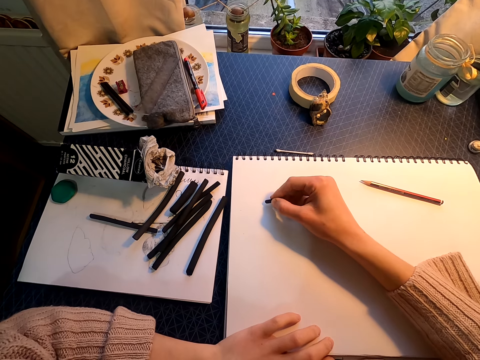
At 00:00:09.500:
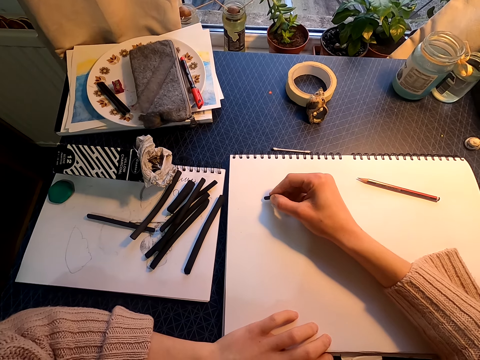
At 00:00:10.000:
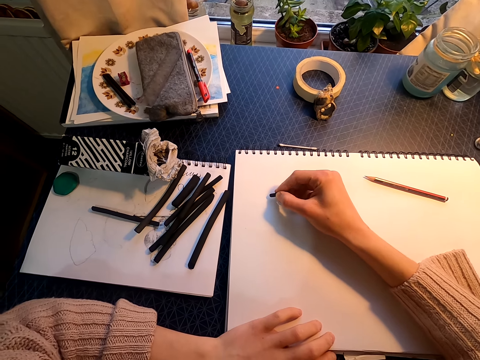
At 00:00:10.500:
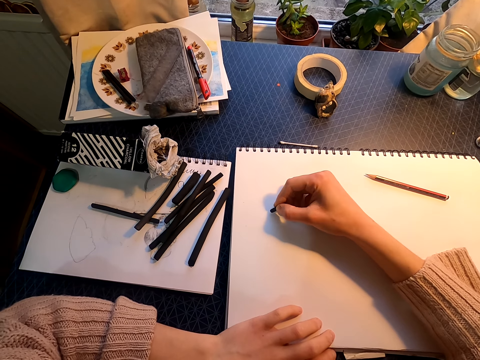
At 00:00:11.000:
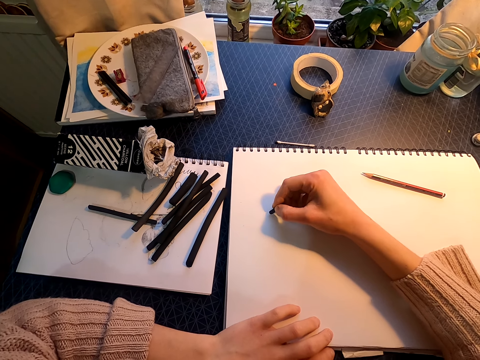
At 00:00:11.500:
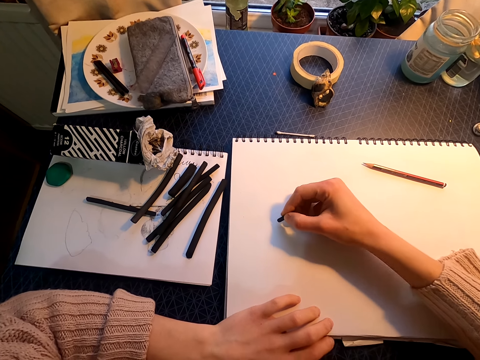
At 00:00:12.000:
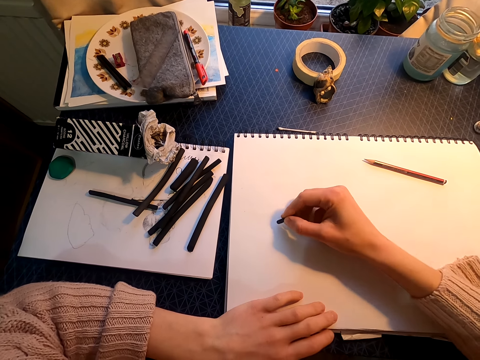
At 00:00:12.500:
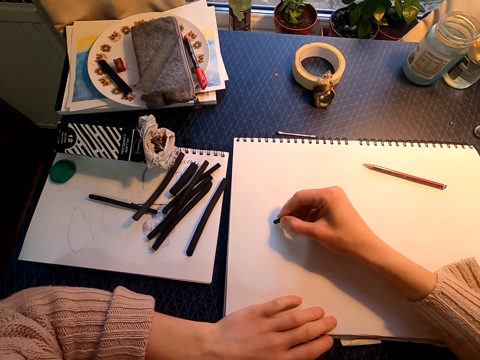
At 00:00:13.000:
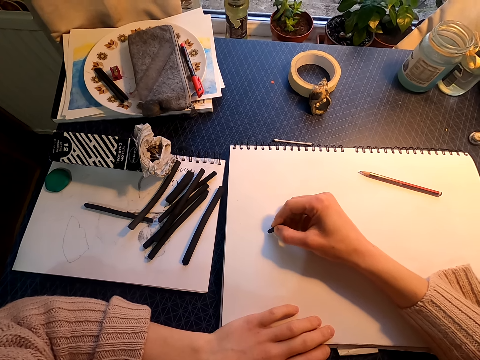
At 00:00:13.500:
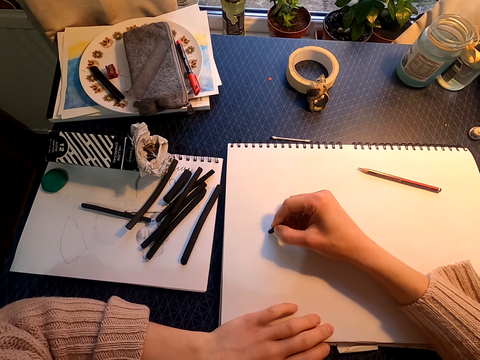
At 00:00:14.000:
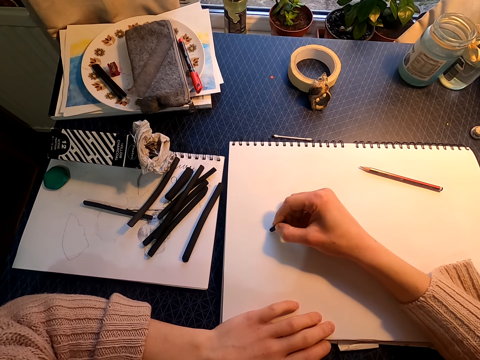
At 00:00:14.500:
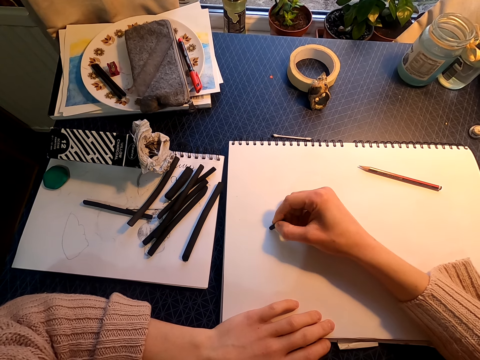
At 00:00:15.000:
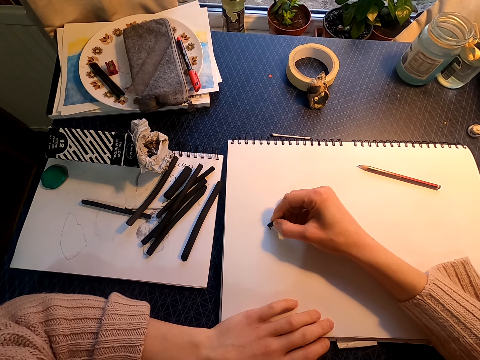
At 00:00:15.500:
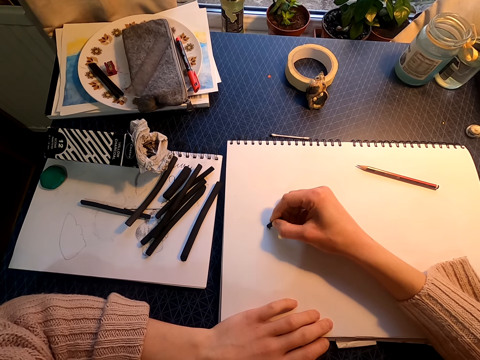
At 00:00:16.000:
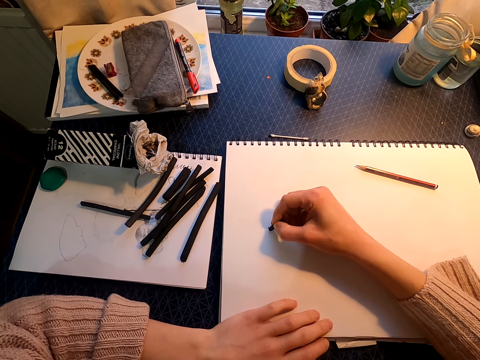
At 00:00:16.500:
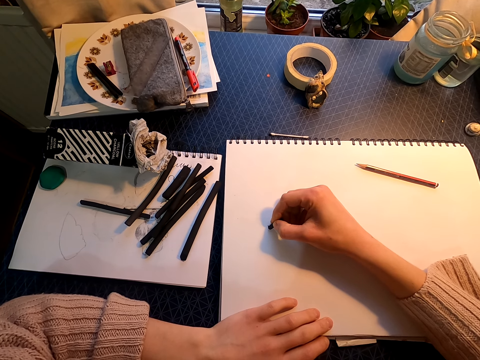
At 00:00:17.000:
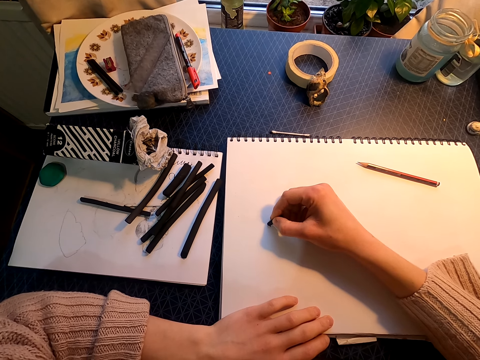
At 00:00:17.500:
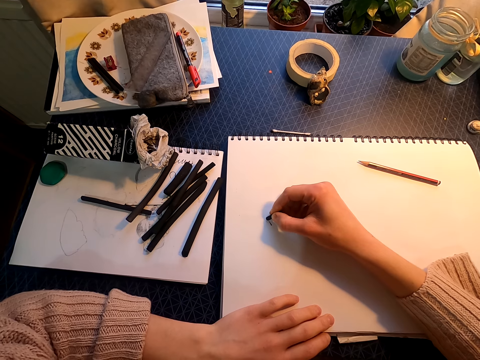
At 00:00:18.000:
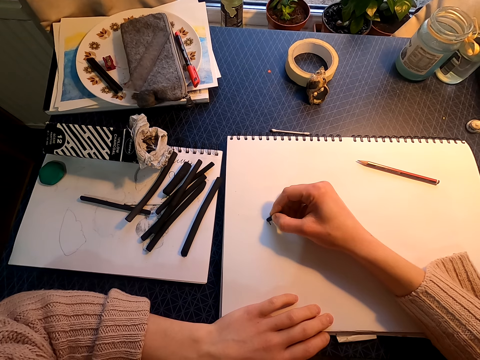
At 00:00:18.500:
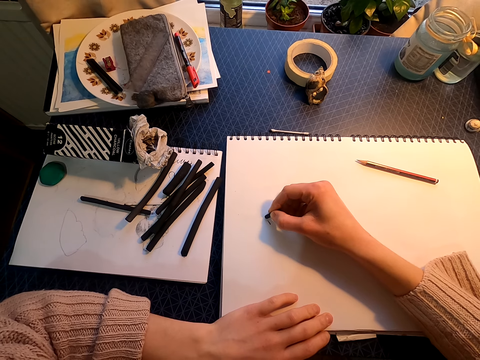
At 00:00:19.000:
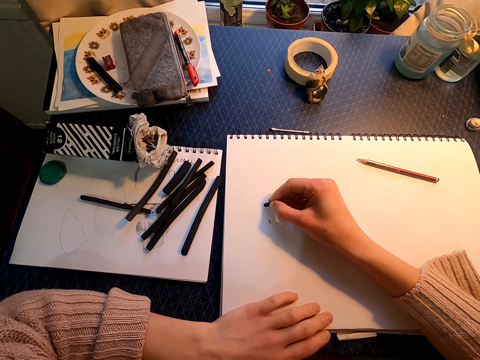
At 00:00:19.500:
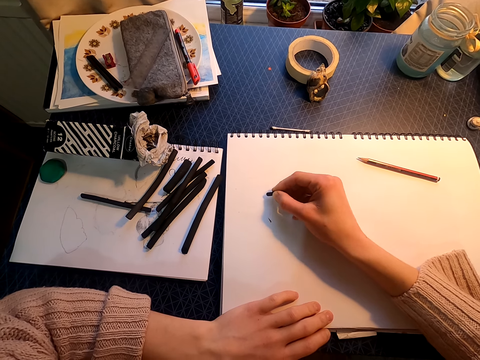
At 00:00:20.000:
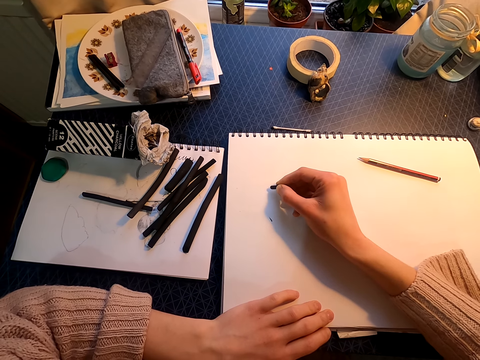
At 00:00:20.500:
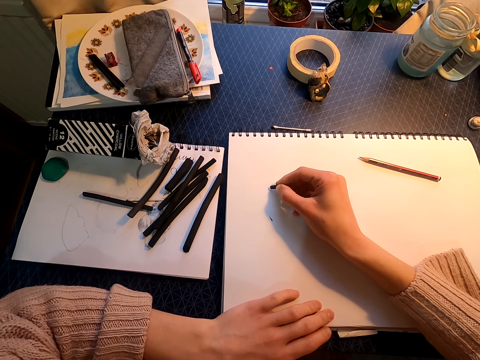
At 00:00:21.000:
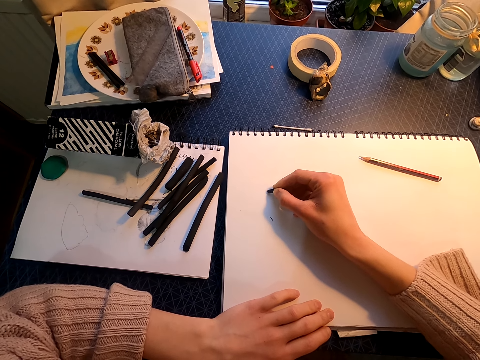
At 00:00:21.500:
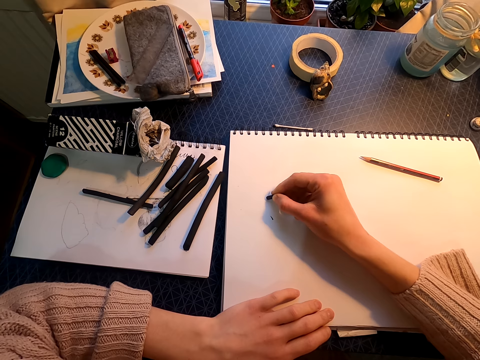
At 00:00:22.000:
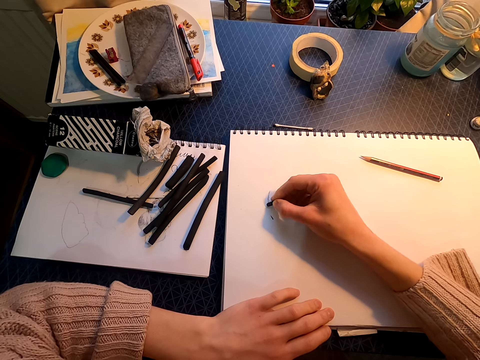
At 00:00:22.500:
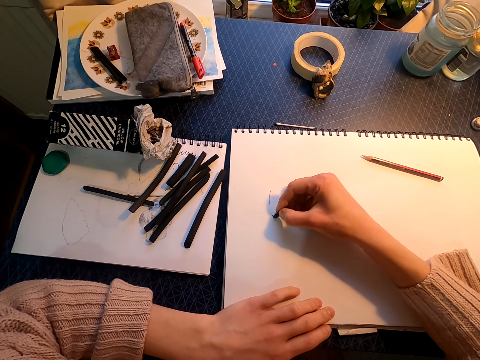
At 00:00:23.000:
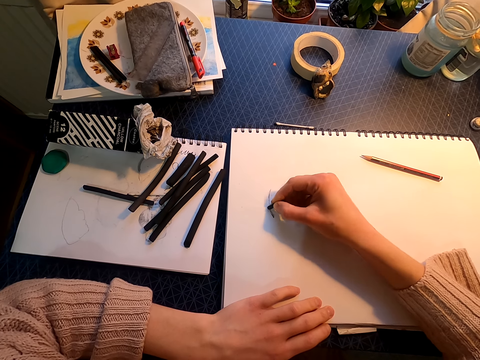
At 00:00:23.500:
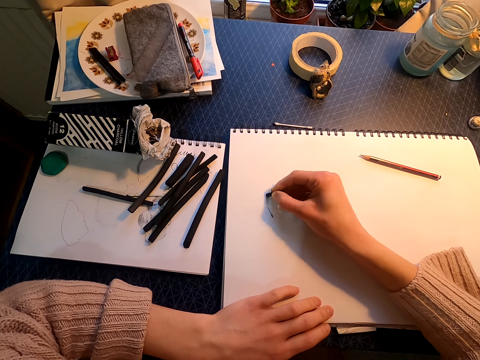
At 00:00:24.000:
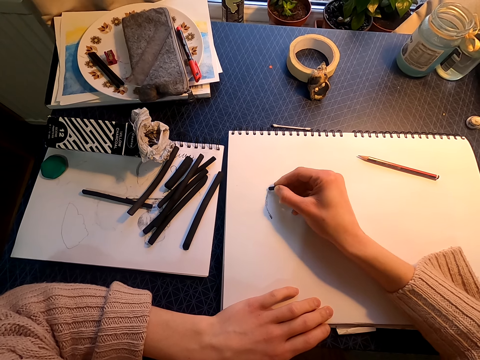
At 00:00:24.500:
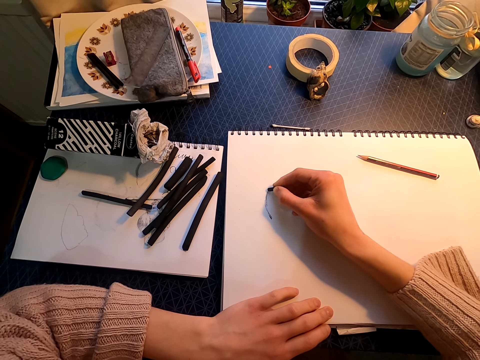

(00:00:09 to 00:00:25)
The camera wearer draws on the paper. They draw on a drawing book with a willow charcoal. They move the right hand. They draw on the drawing book with the willow charcoal.

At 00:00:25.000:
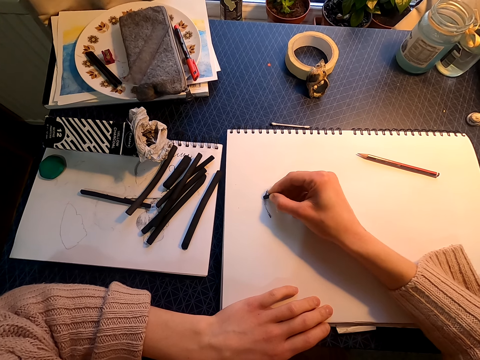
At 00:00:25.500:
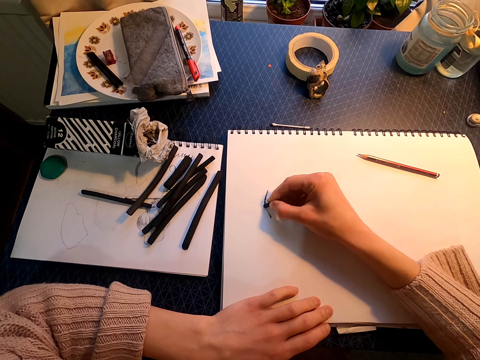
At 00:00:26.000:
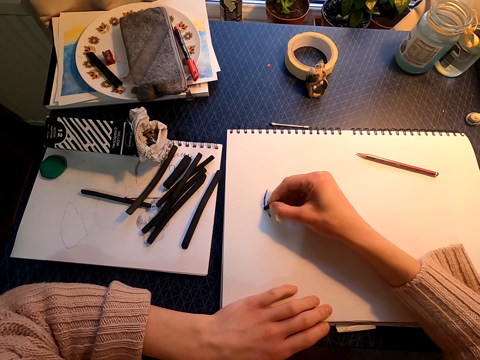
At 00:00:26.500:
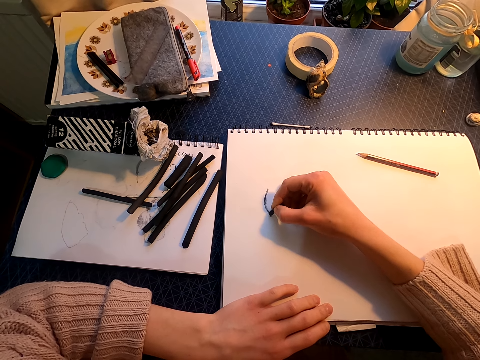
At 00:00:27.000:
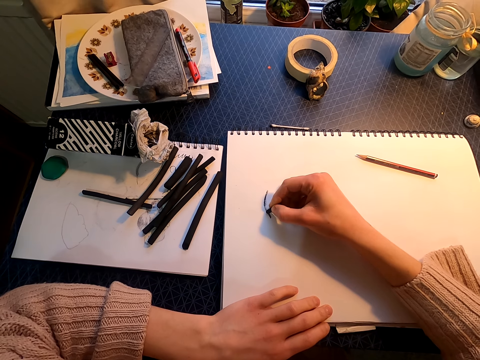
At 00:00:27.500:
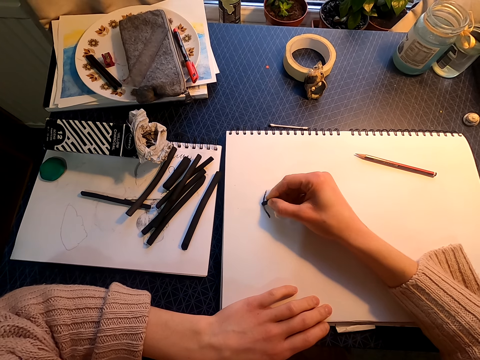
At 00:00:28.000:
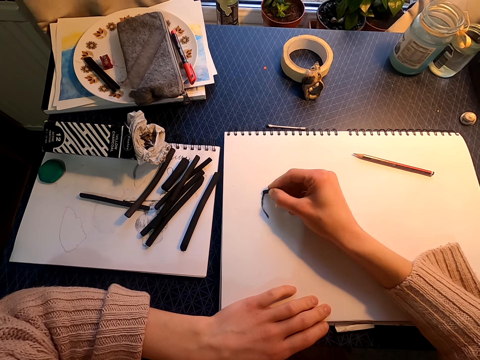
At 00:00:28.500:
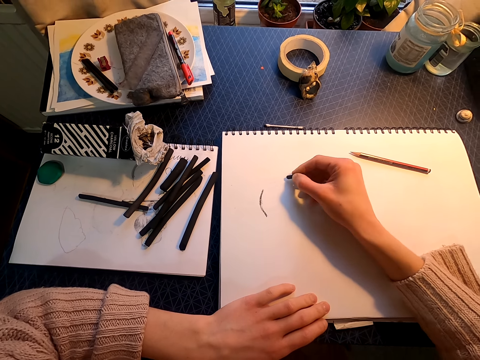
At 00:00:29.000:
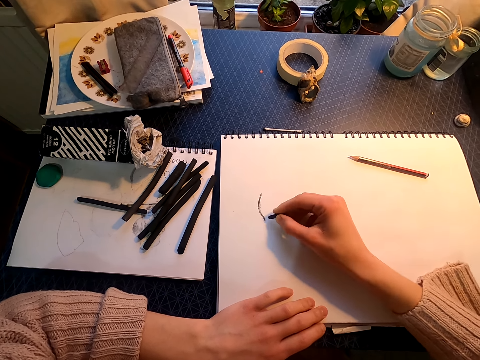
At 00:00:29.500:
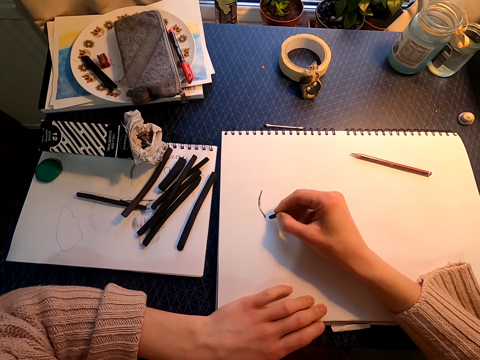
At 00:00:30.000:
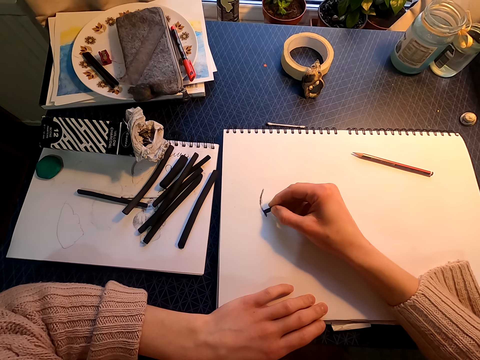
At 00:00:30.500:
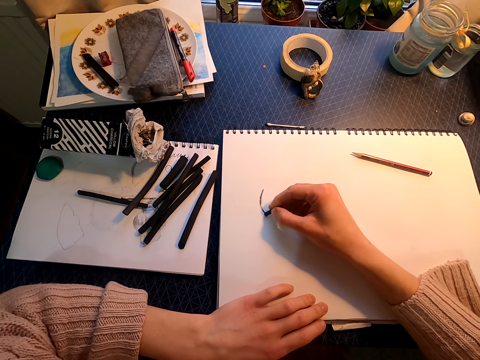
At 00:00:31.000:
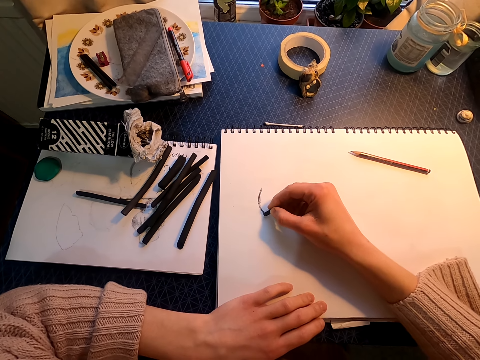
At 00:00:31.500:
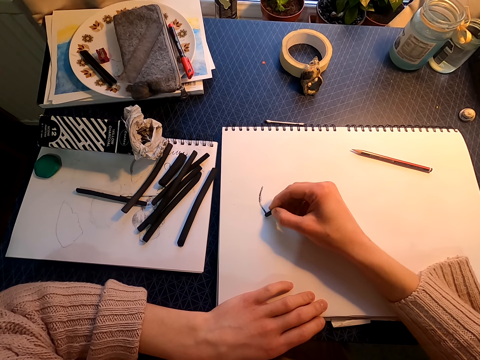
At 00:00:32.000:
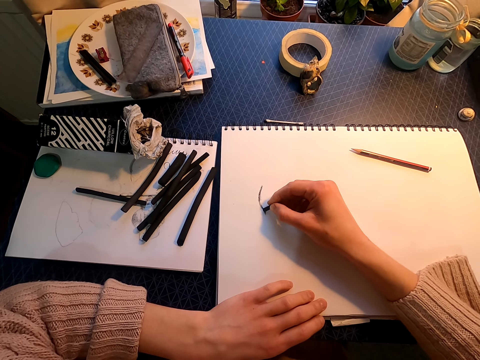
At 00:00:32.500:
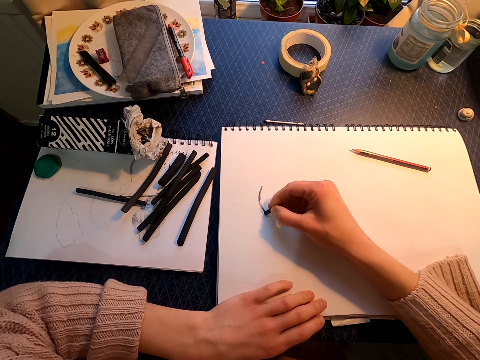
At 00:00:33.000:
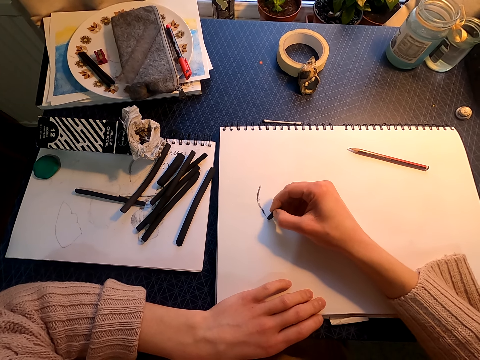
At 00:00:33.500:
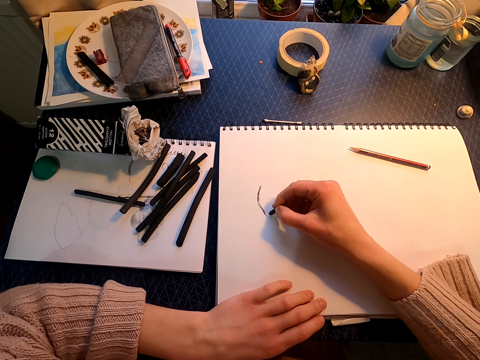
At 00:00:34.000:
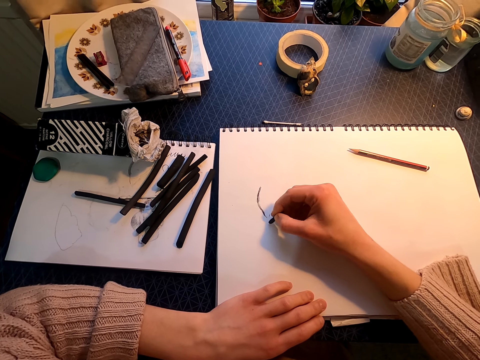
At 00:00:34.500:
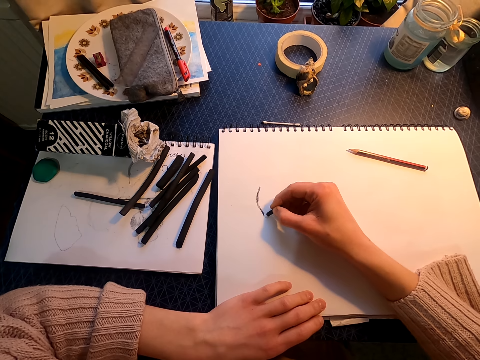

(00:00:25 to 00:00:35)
The camera wearer moves the right hand. They draw on a drawing book with a willow charcoal.
